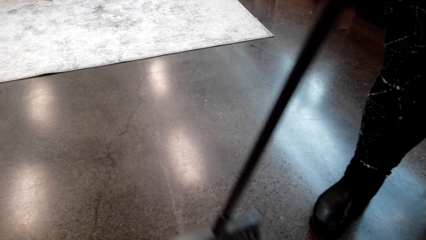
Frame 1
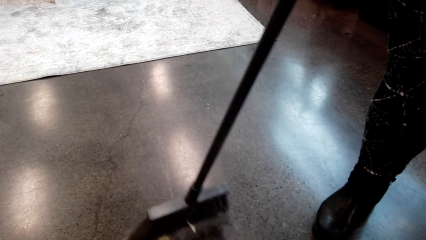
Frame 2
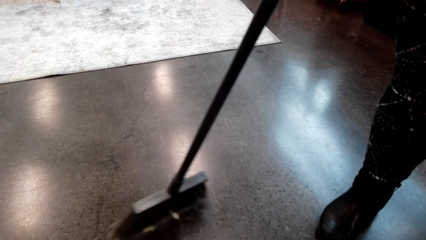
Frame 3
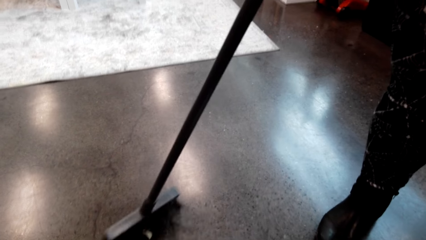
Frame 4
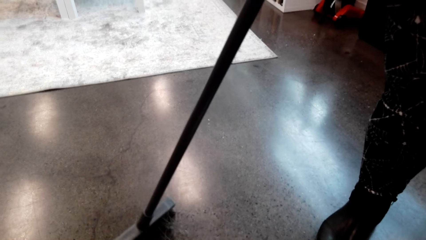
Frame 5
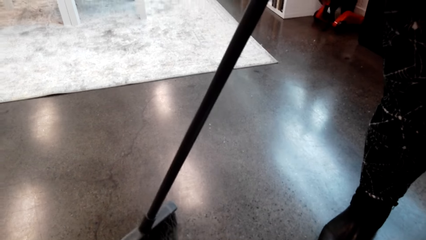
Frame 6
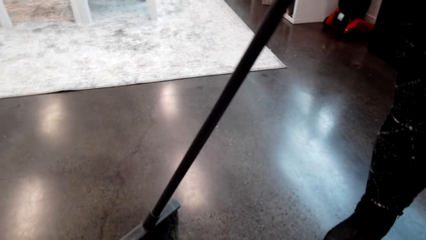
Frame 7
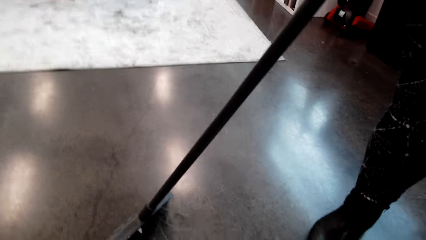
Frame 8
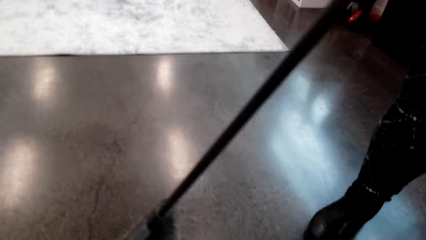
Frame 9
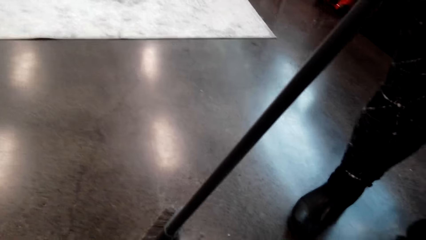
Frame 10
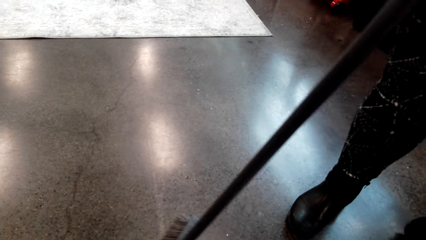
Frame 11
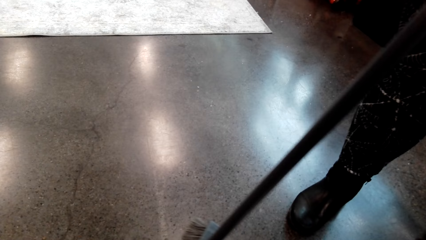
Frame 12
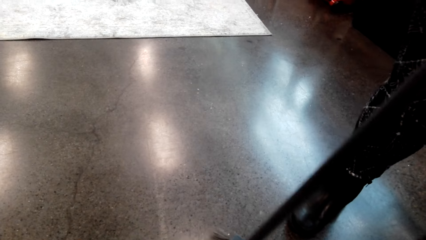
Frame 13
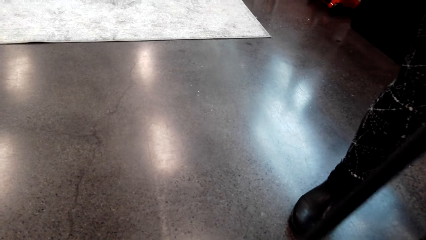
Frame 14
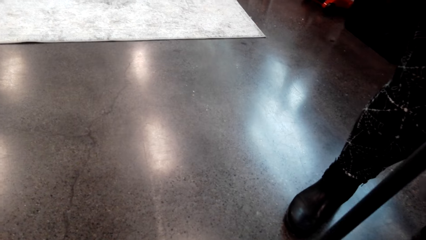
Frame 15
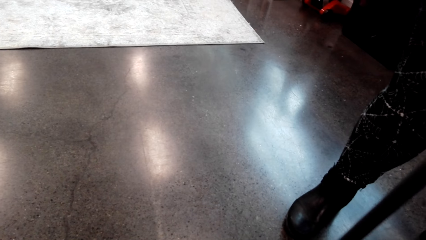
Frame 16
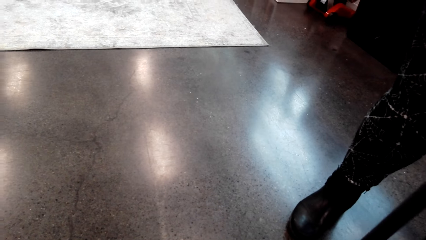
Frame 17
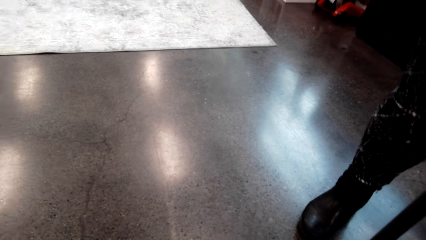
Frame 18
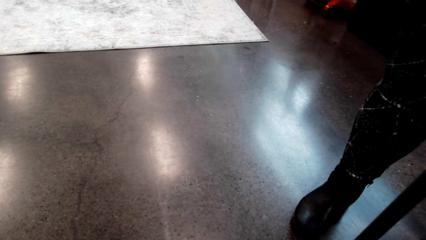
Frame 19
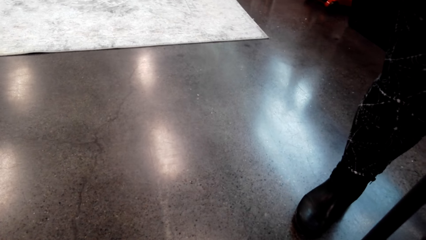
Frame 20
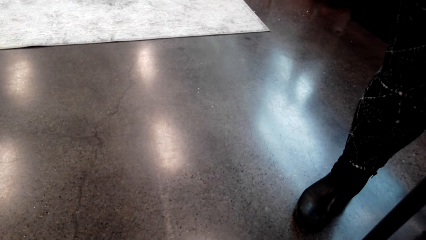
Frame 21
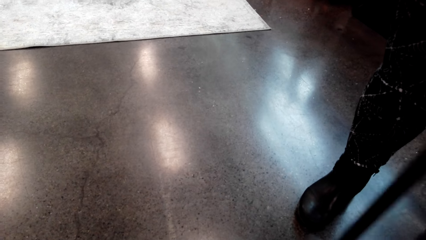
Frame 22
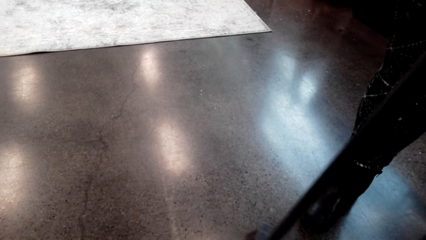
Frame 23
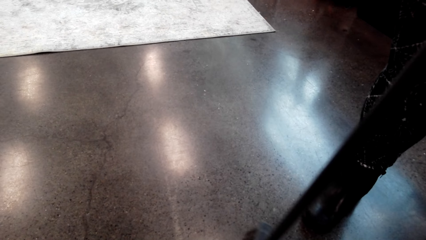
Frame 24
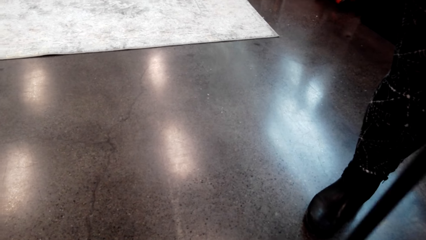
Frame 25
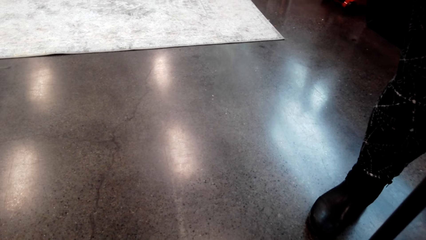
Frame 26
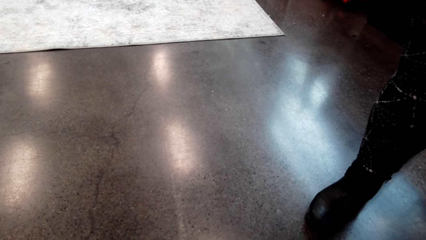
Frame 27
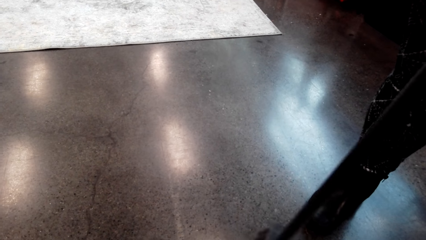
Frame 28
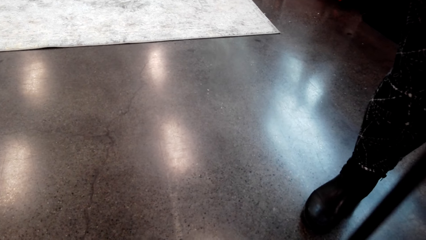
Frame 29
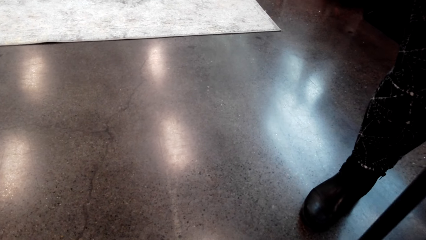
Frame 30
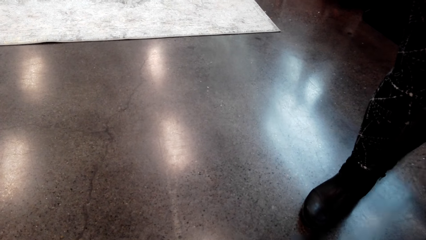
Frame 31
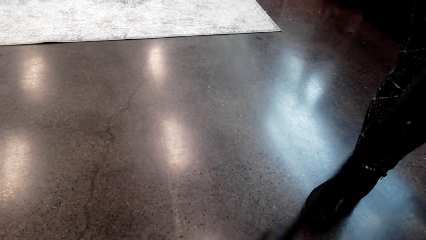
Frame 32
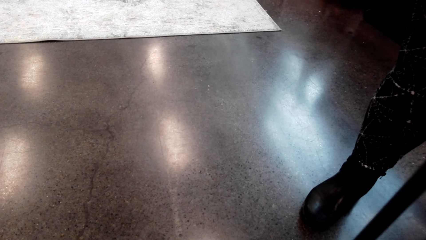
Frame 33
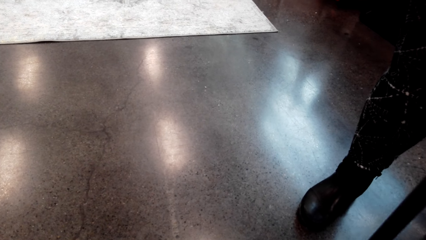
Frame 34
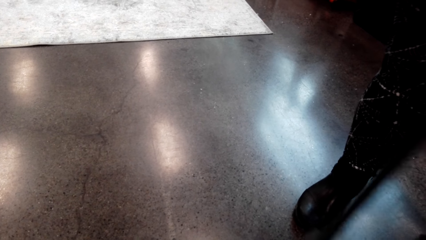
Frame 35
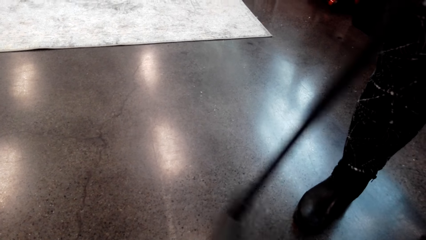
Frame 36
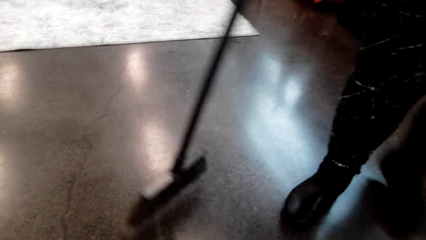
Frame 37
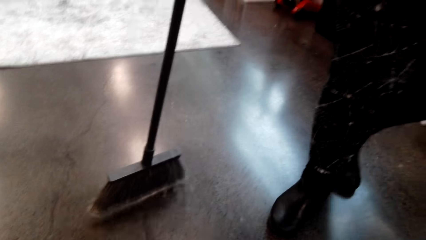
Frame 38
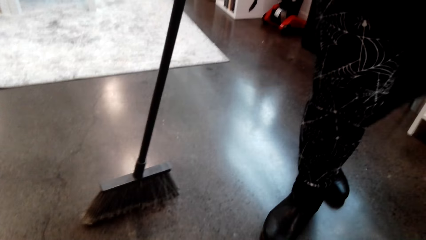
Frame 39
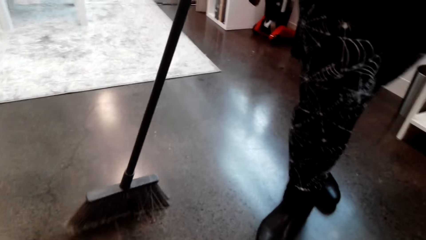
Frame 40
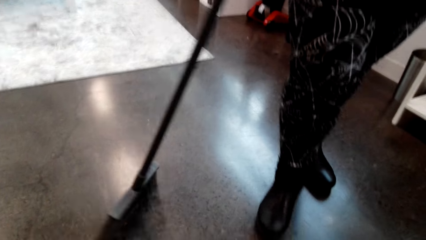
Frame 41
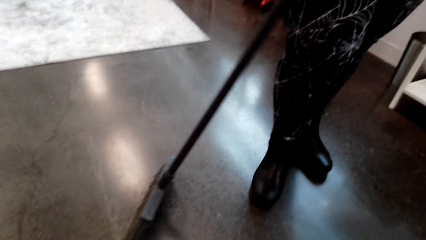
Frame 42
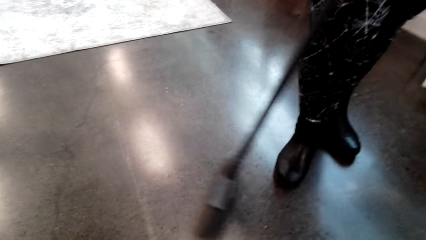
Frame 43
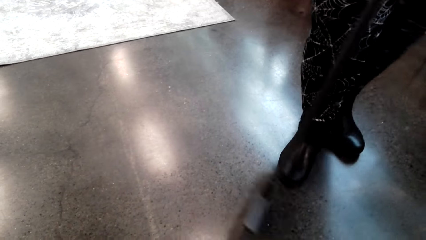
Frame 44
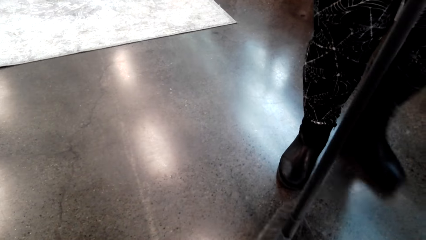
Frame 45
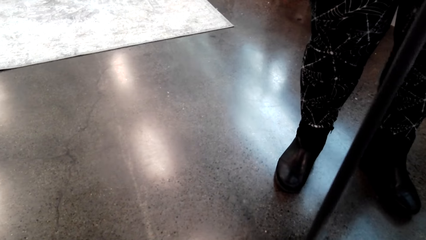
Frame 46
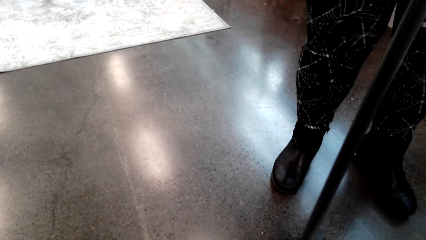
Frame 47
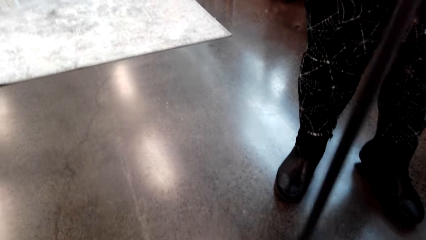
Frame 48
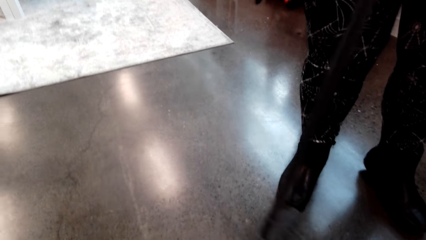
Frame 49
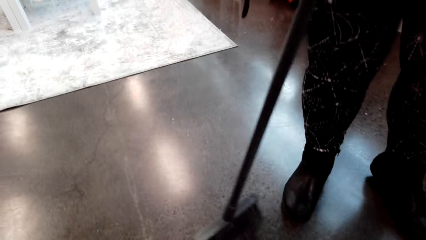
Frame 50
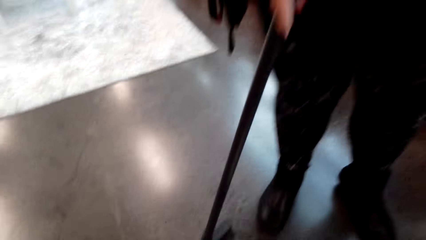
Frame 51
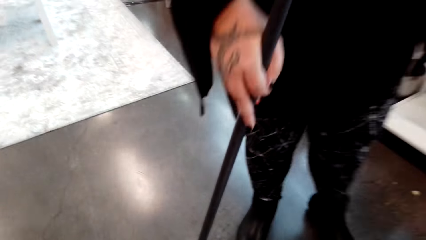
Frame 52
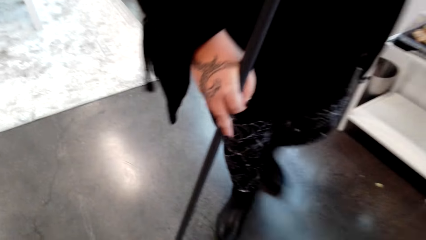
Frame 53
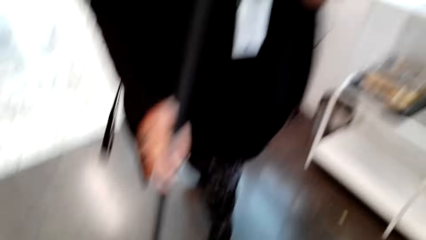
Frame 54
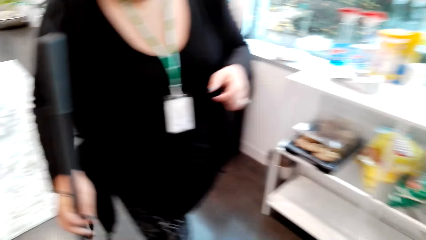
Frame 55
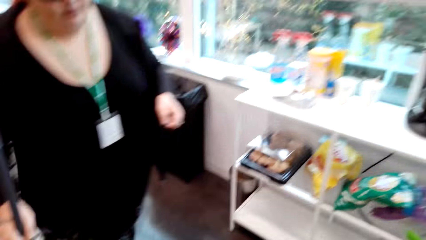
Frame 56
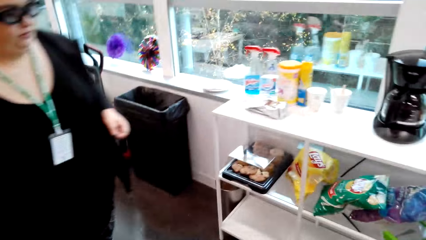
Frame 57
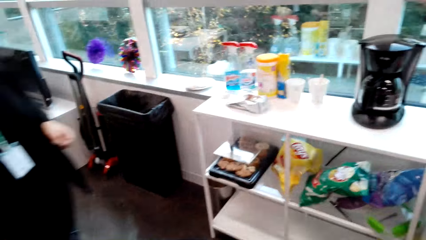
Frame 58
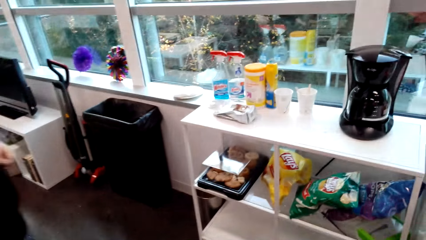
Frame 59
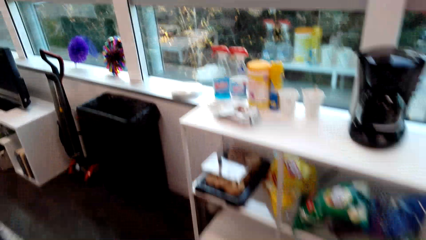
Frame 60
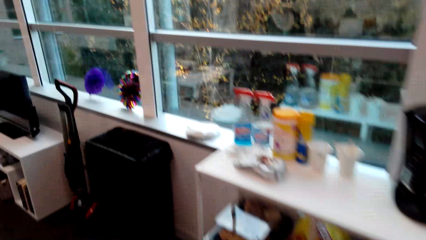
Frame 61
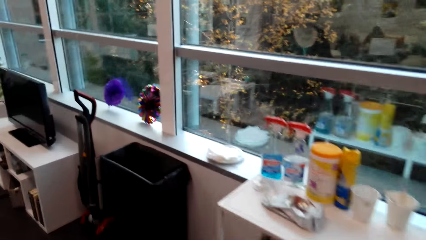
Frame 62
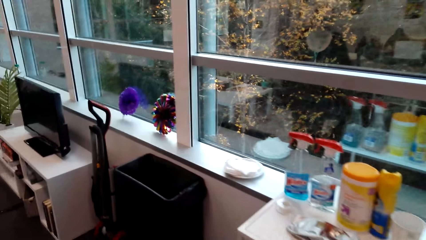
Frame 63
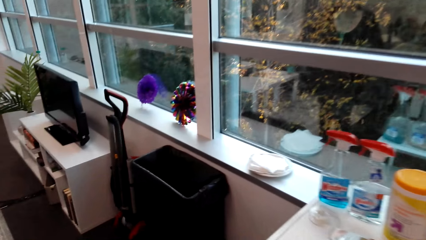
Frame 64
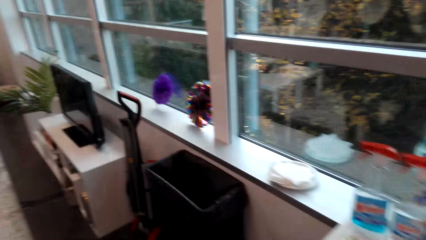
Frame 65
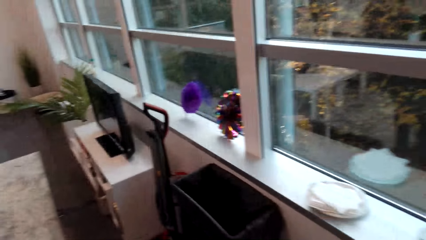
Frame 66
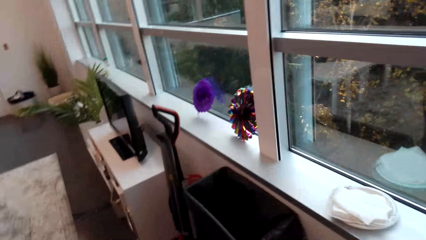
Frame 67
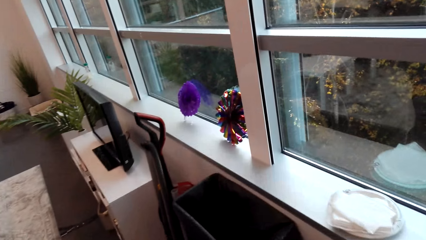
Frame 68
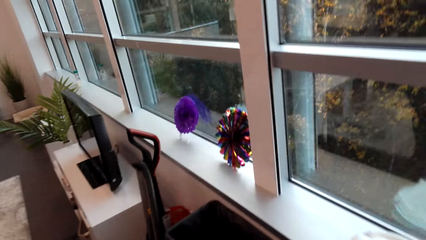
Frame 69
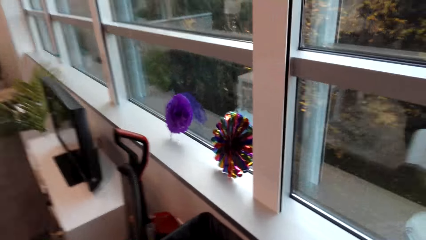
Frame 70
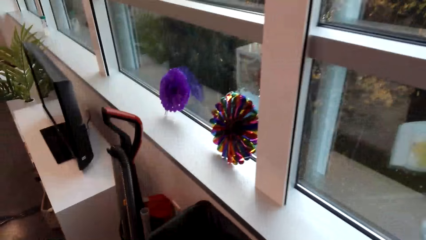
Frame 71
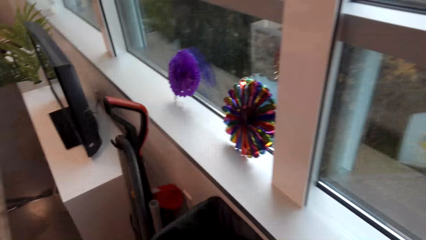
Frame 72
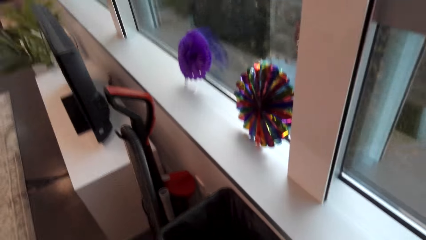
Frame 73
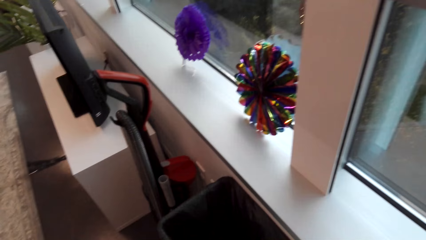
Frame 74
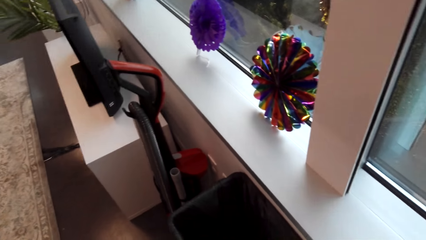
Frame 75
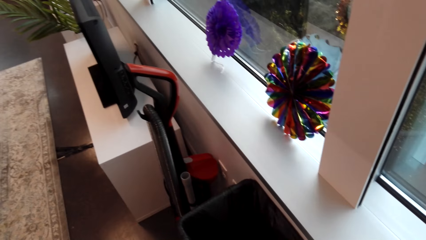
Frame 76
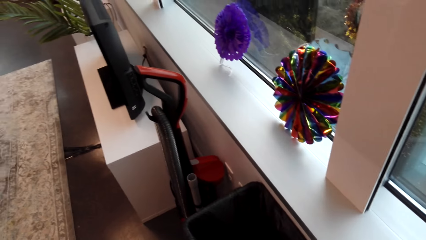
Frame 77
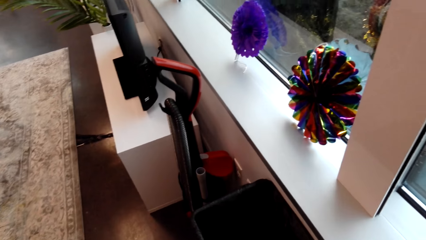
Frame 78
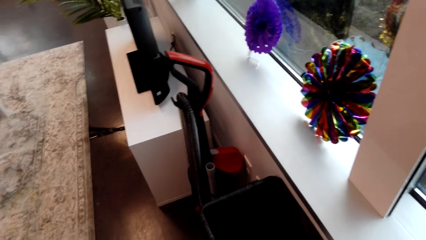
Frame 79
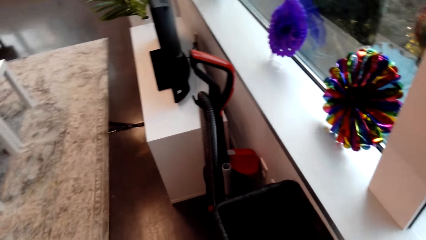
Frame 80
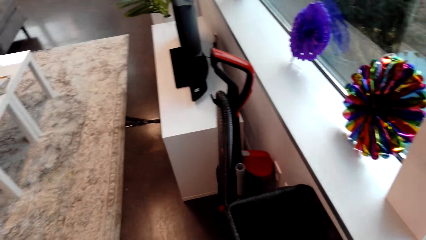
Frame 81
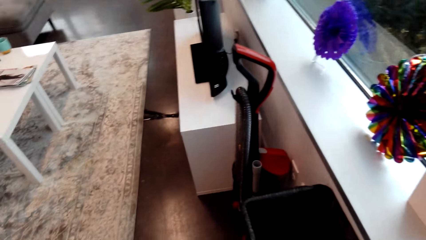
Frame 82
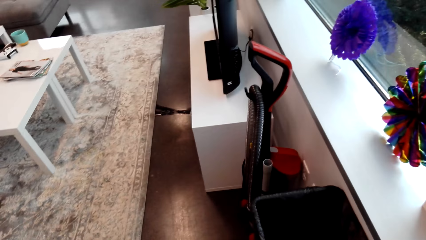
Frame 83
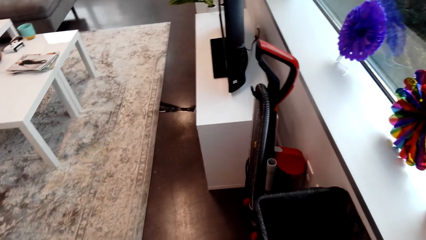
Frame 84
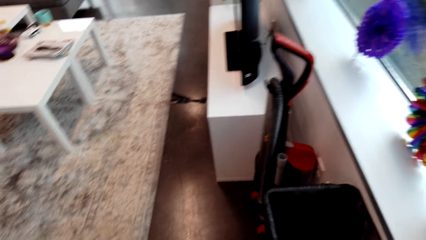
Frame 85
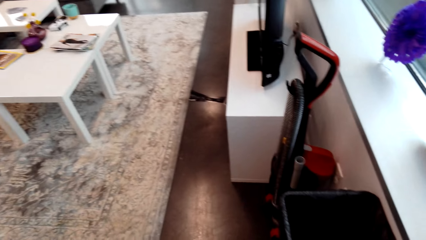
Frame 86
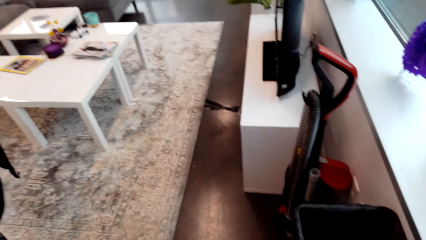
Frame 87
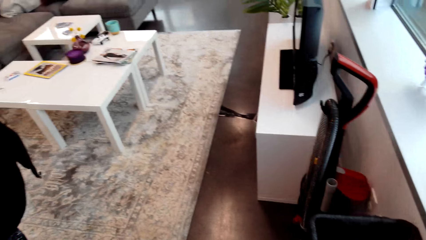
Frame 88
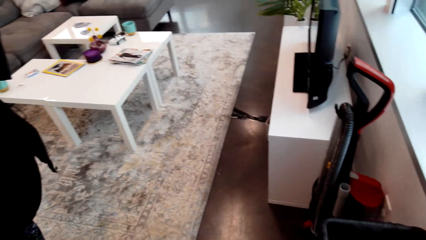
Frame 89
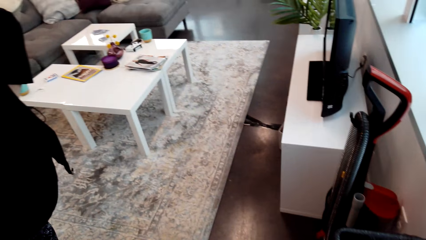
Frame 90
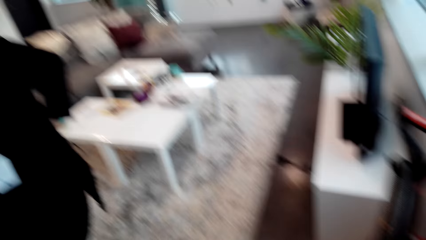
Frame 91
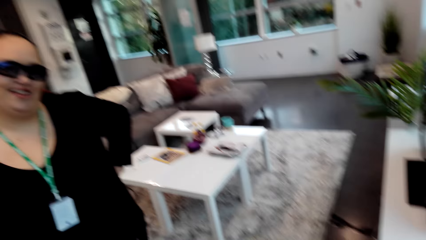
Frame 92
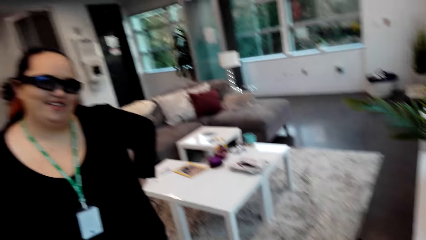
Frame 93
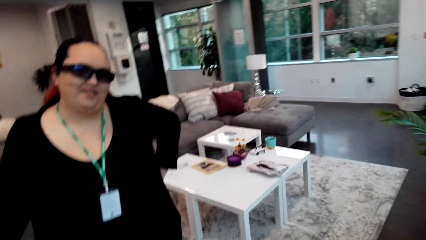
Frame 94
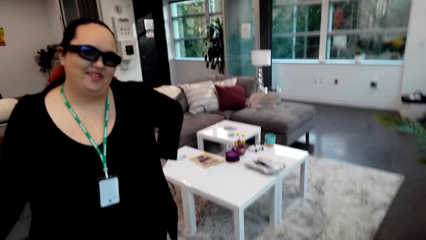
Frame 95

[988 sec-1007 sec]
The camera wearer laughs. The lady laughs. The camera wearer talks to the lady. The lady talks to the camera wearer.
